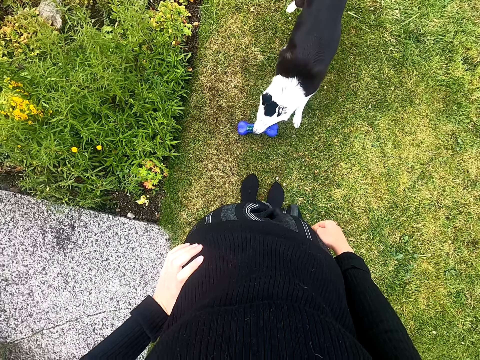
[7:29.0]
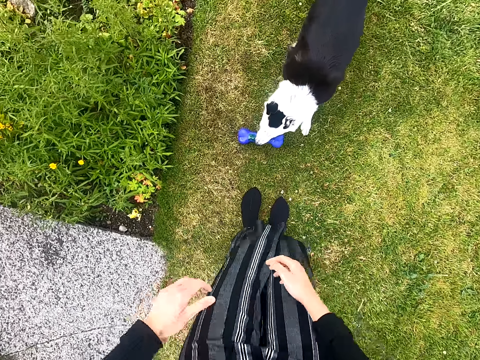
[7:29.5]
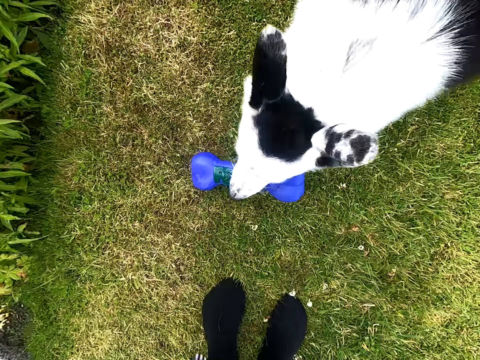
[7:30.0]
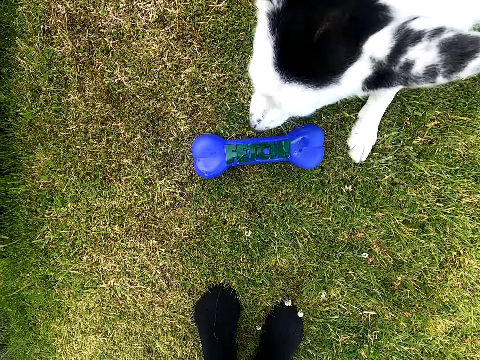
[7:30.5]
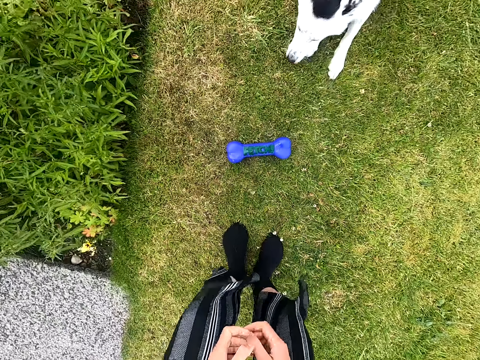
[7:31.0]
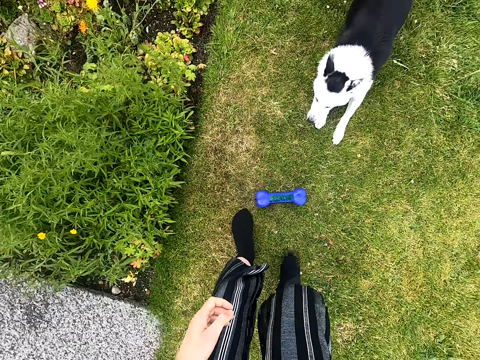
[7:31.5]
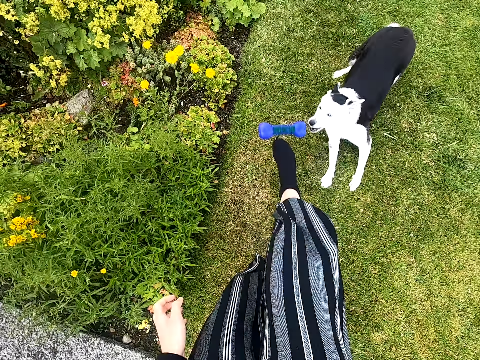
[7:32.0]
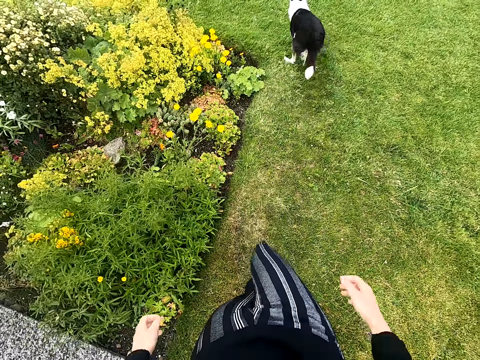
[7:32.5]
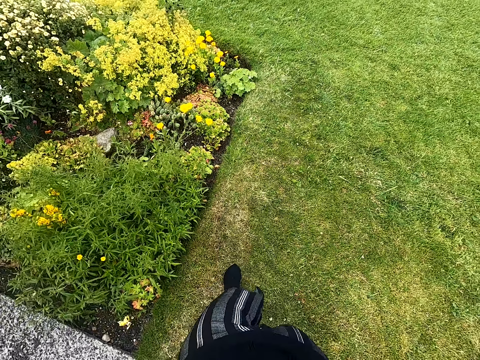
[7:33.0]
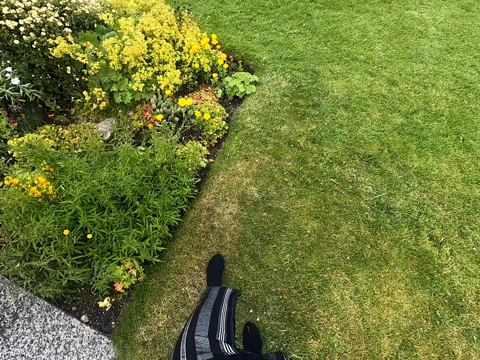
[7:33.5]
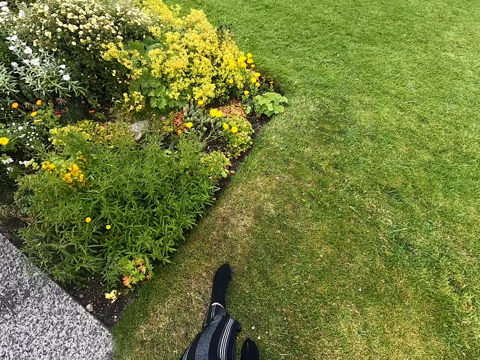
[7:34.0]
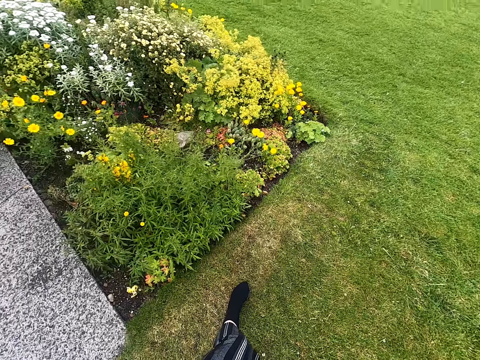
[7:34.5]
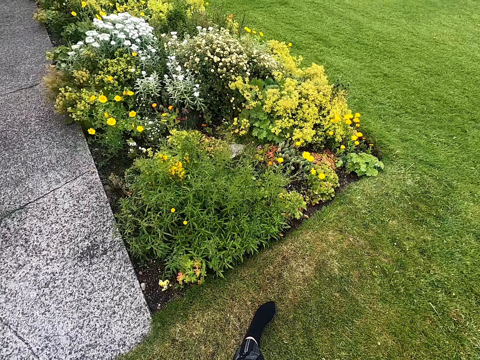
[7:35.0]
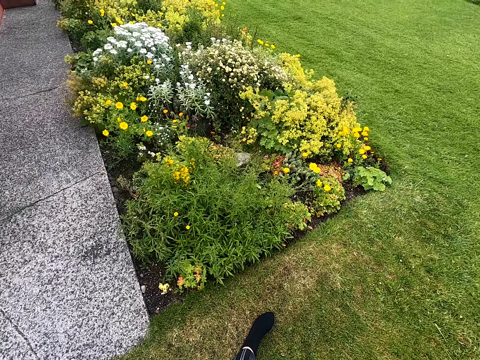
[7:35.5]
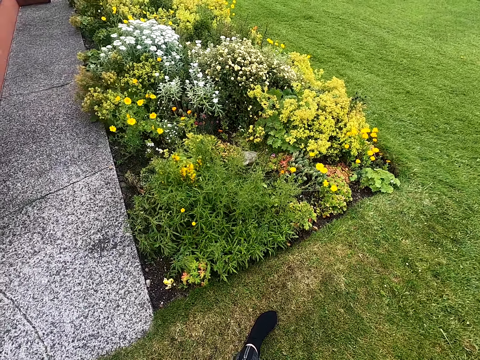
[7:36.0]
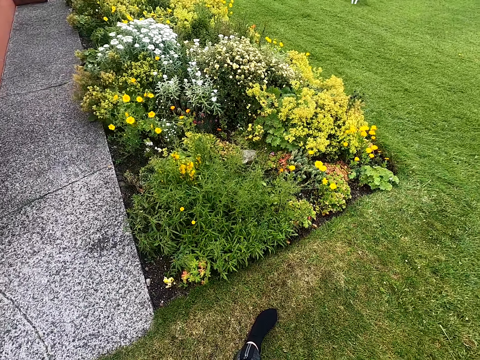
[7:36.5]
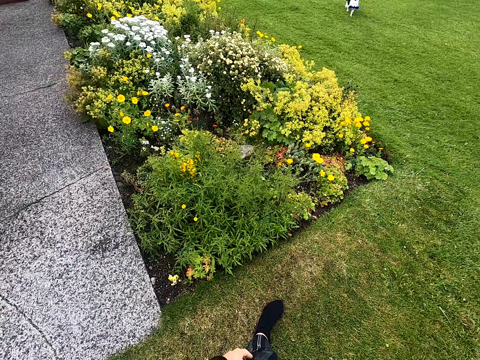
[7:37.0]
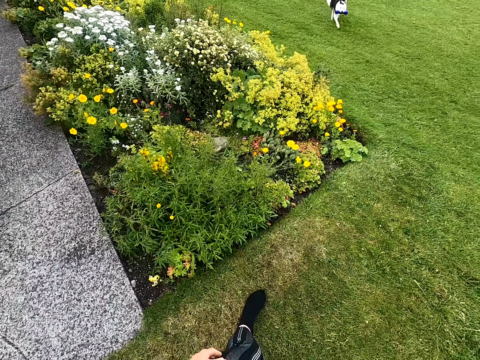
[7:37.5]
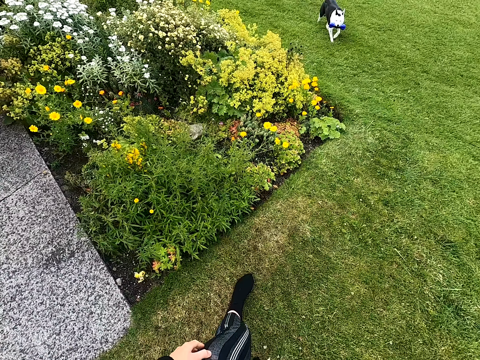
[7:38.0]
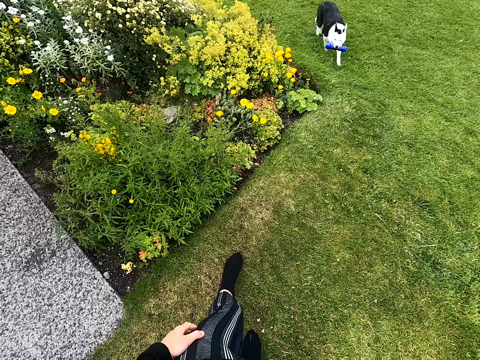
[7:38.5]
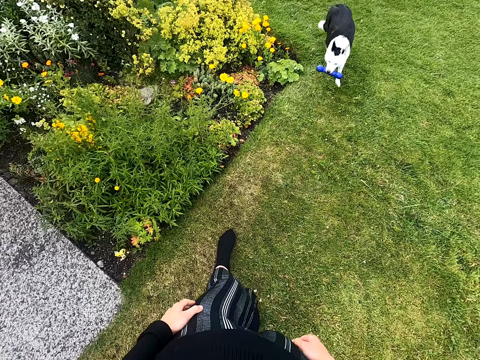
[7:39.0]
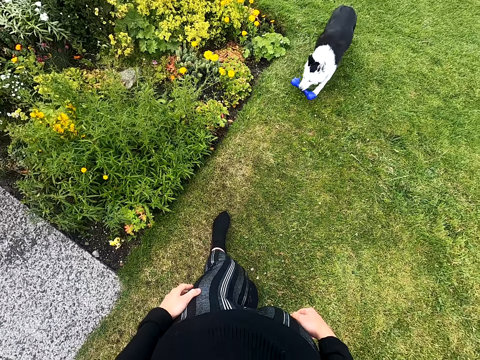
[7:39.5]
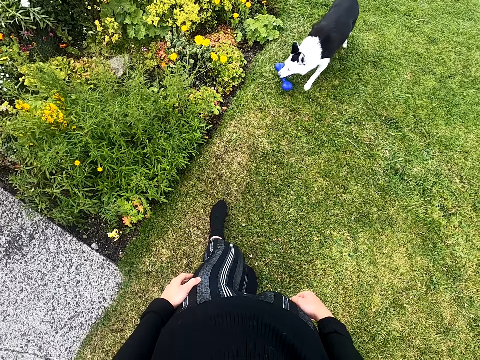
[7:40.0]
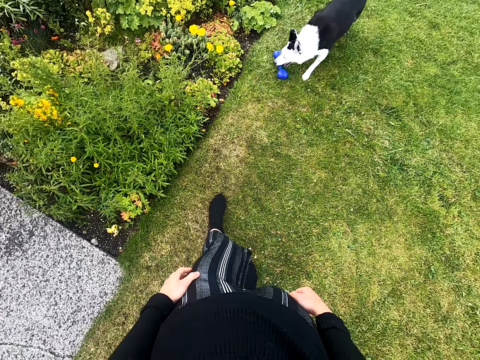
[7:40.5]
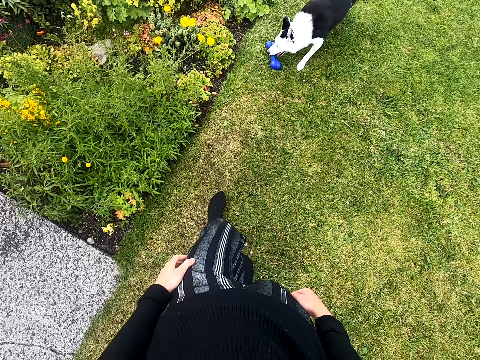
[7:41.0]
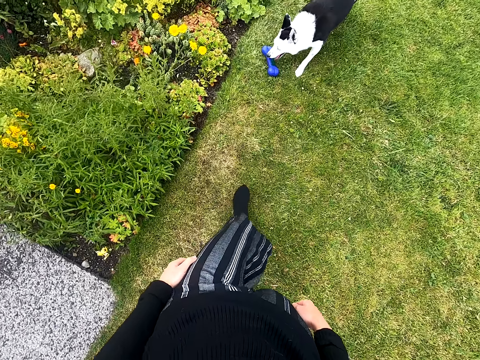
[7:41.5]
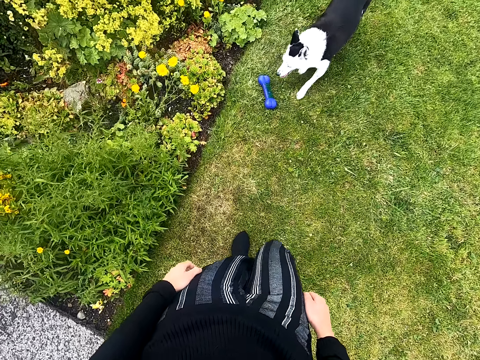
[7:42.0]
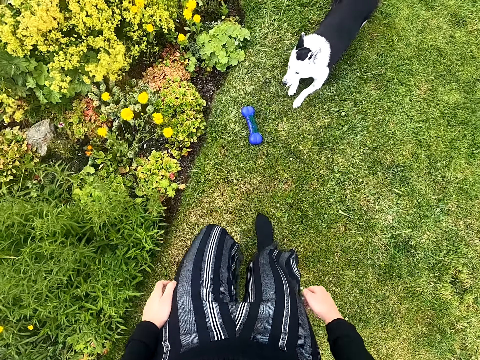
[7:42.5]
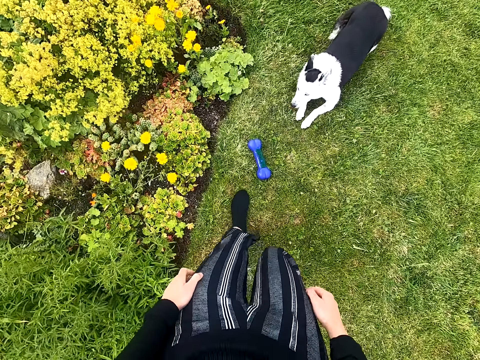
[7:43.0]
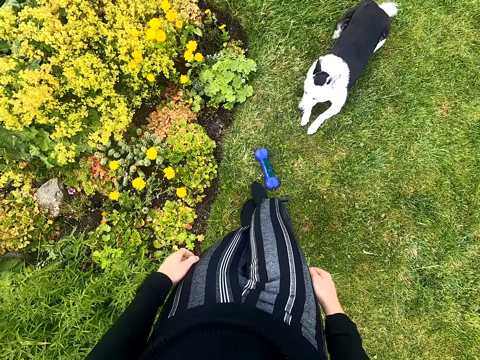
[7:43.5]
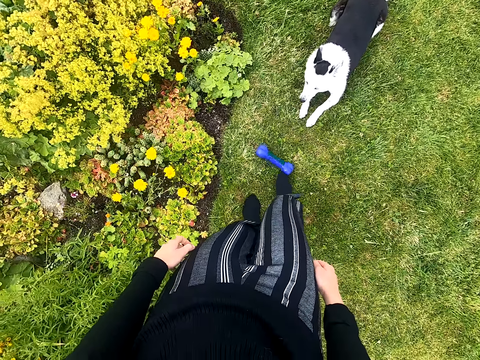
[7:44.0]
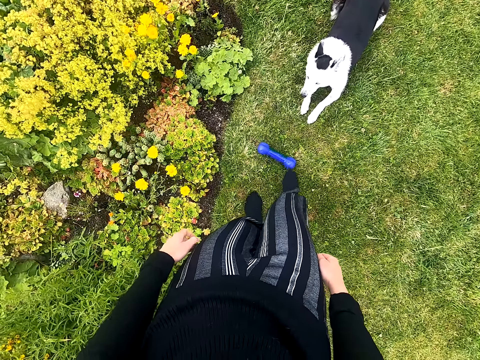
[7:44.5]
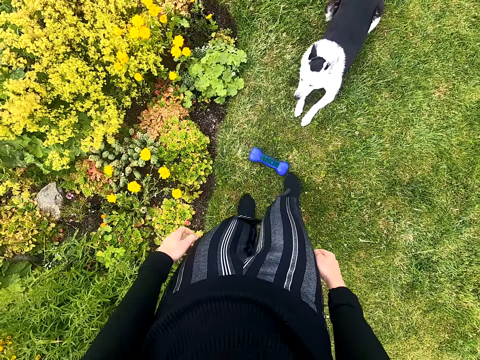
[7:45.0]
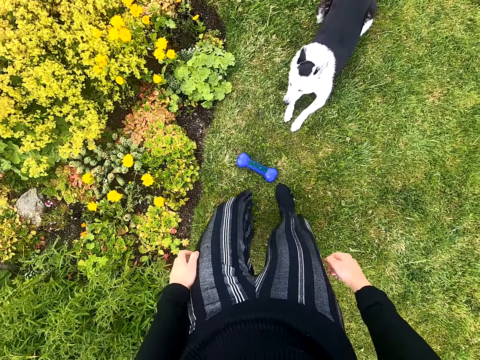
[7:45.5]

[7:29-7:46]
The camera wearer hits the dog toy with her leg. She walks around.

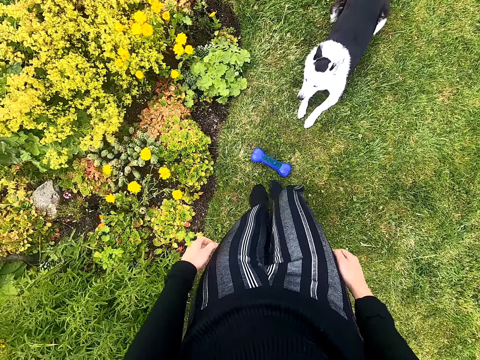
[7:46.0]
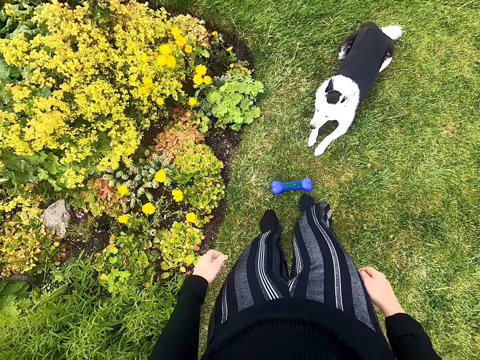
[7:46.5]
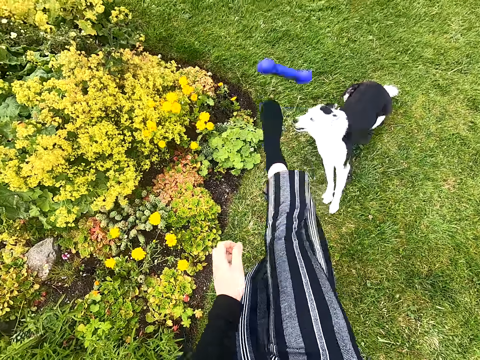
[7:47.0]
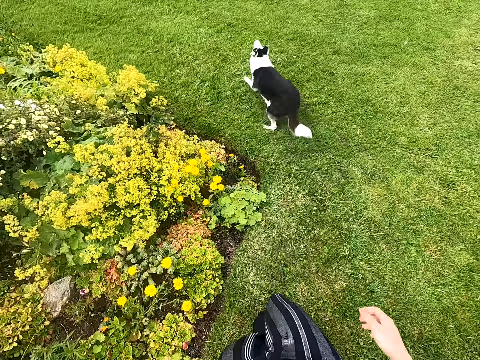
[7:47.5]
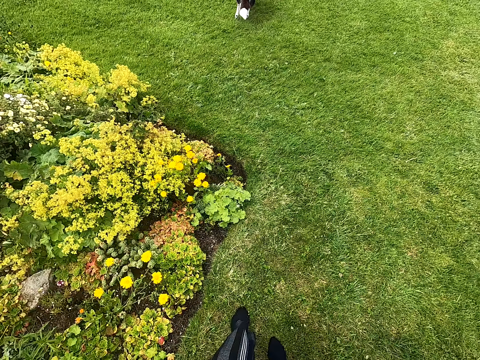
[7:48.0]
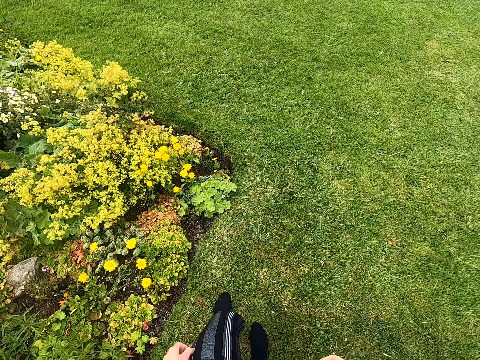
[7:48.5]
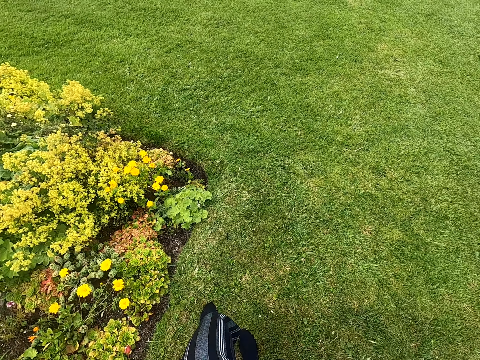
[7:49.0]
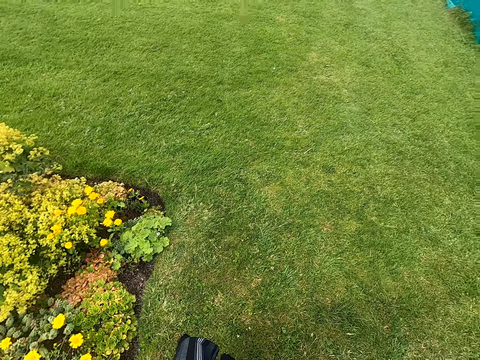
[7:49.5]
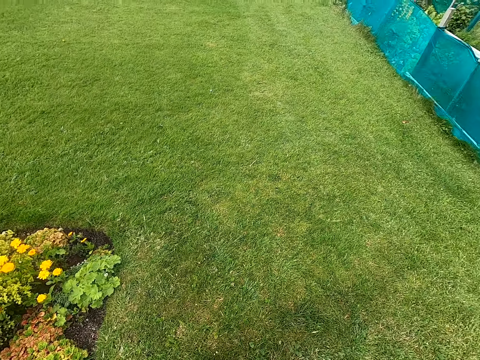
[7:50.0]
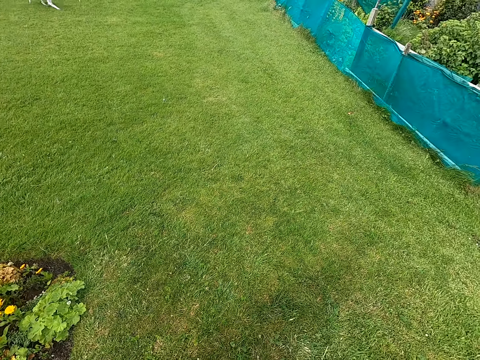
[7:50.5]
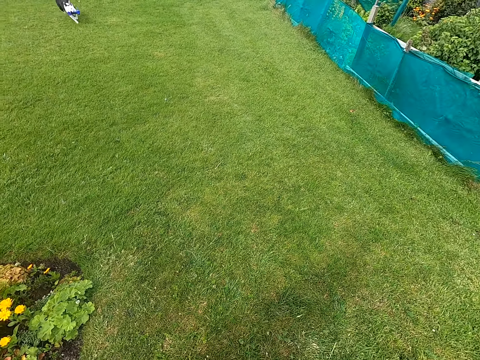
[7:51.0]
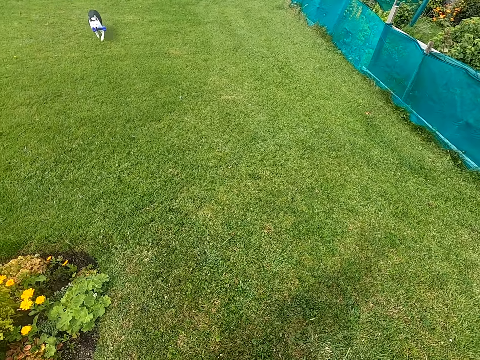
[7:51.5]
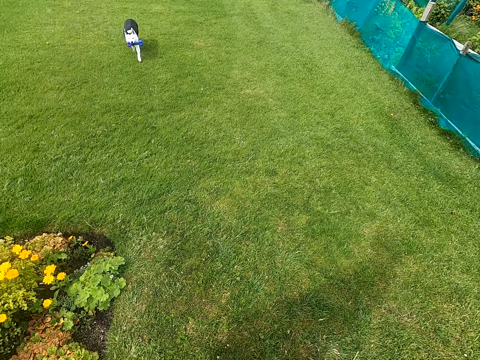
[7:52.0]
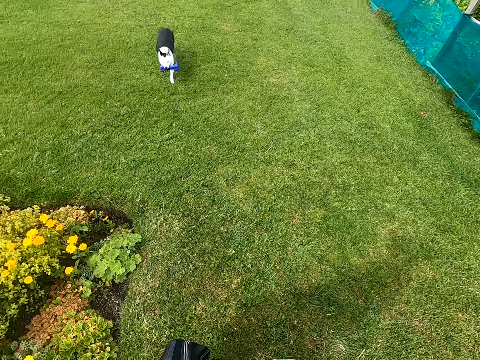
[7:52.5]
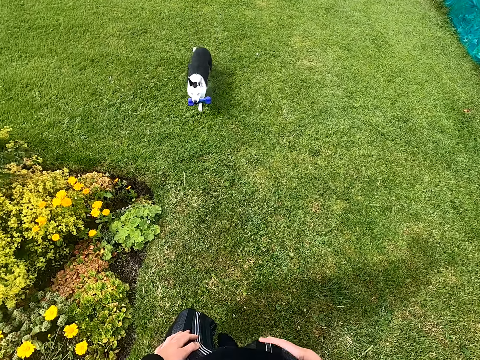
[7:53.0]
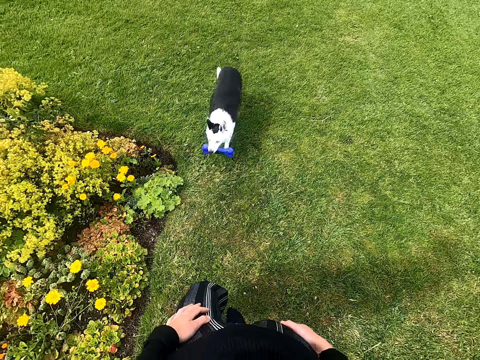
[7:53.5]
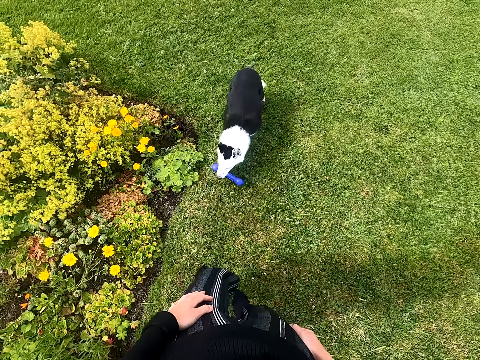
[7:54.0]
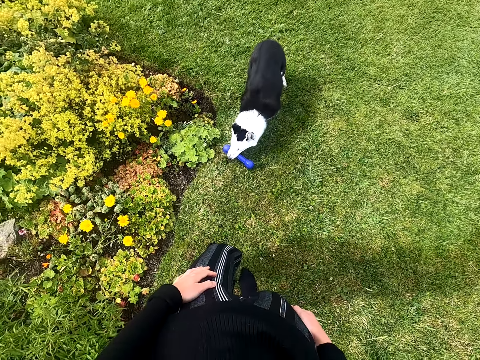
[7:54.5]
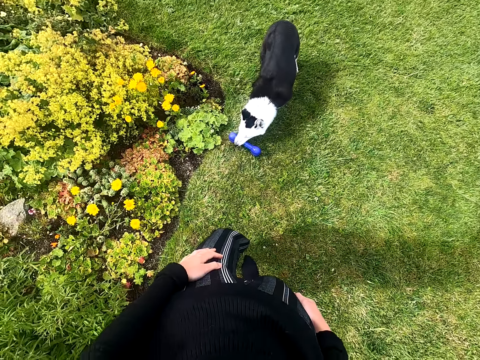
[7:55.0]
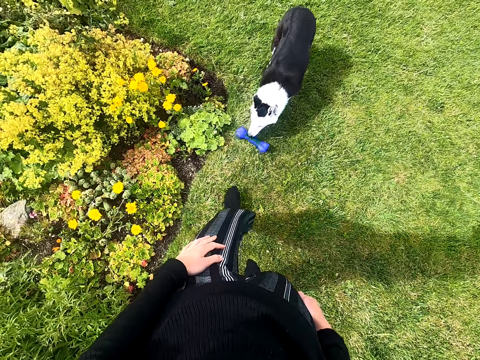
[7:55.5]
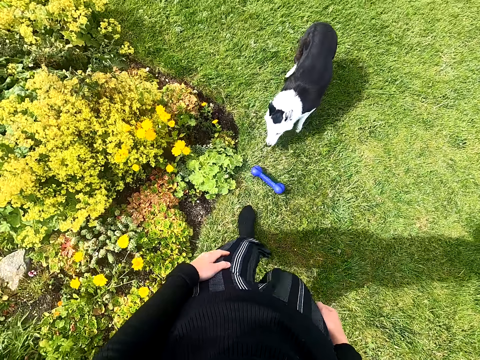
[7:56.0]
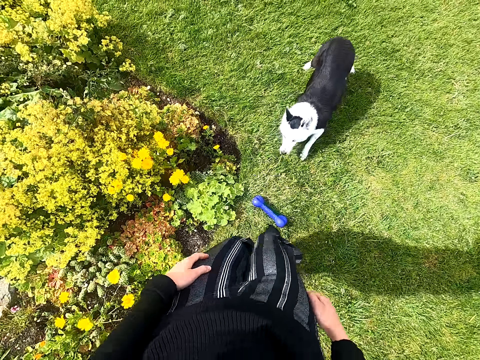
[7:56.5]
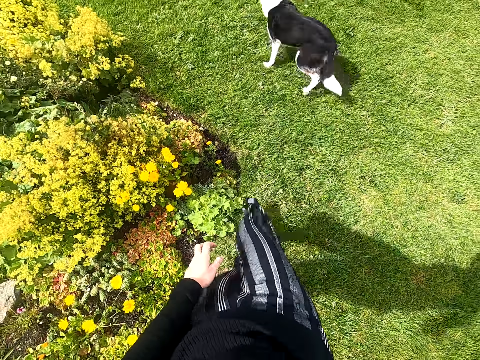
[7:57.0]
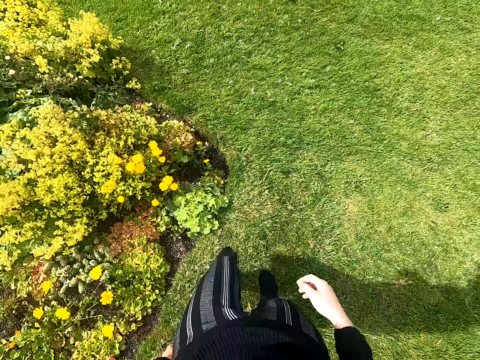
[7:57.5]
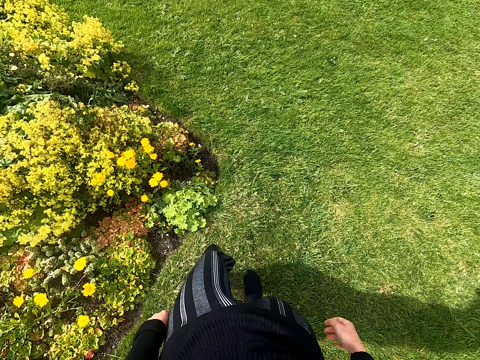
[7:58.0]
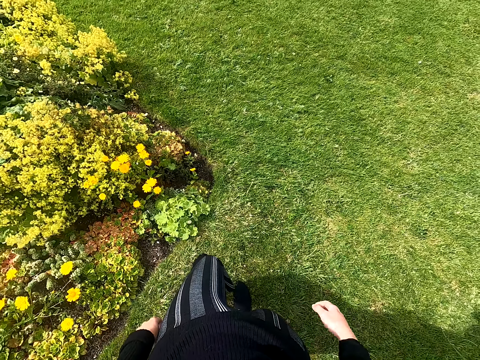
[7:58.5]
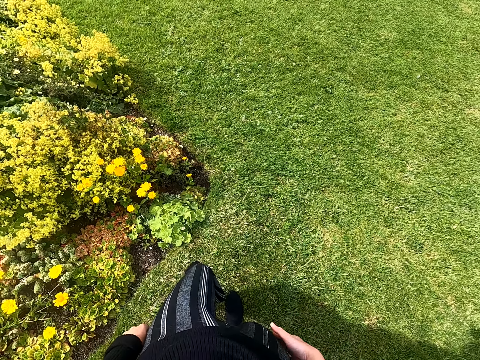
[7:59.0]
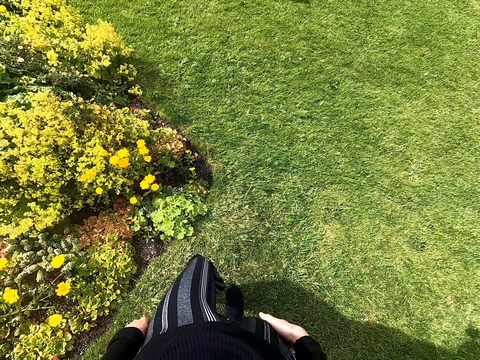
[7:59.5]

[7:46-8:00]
The camera wearer hits the dog toy with her leg. She taps her thigh. She hits the dog toy with her leg.
